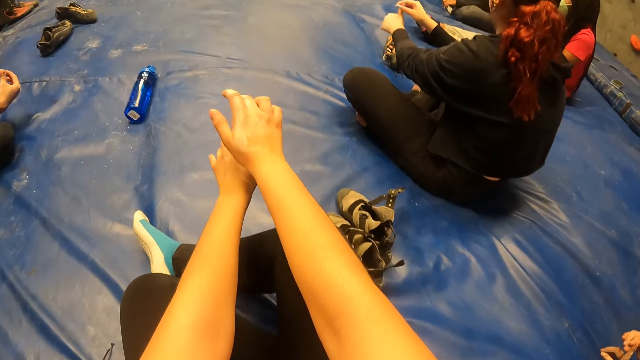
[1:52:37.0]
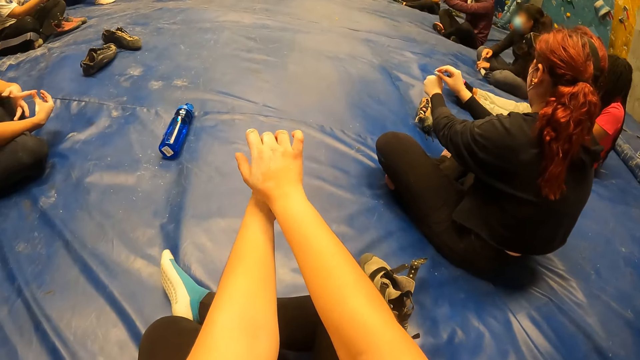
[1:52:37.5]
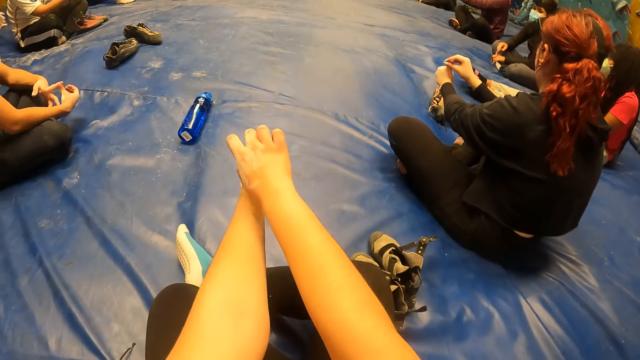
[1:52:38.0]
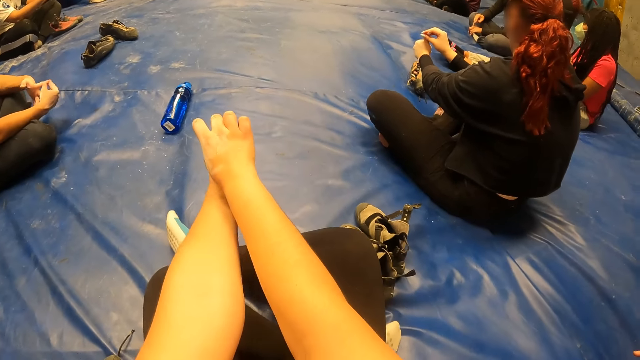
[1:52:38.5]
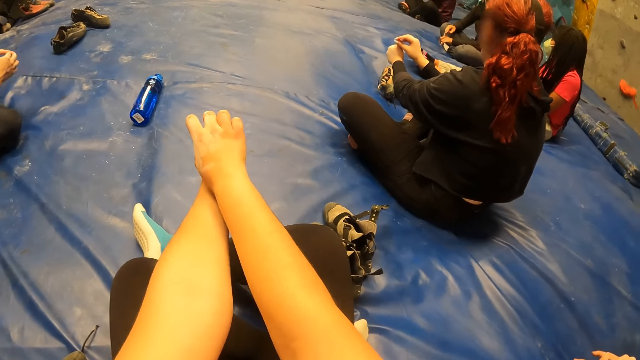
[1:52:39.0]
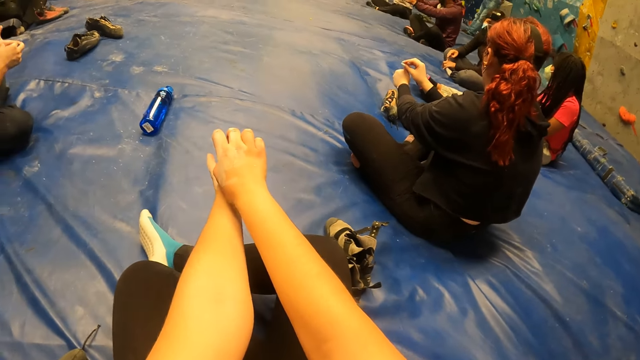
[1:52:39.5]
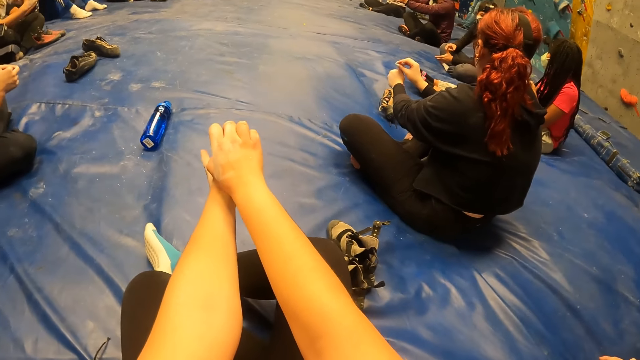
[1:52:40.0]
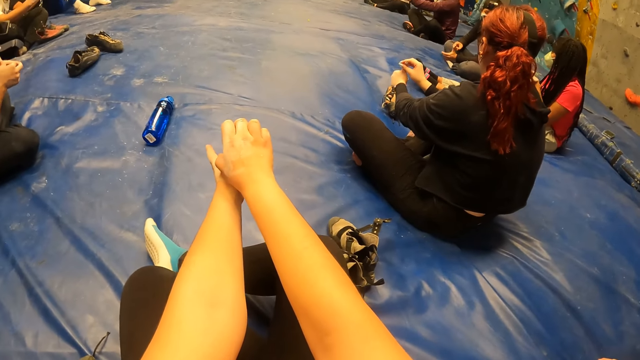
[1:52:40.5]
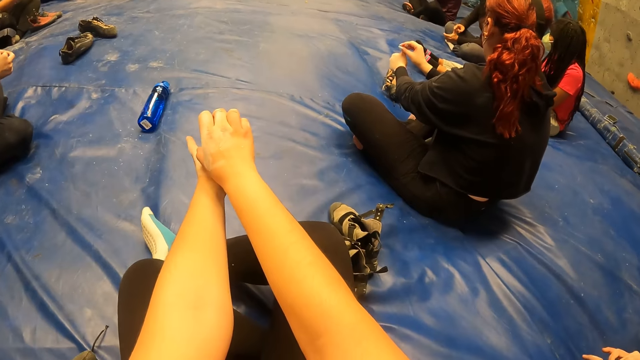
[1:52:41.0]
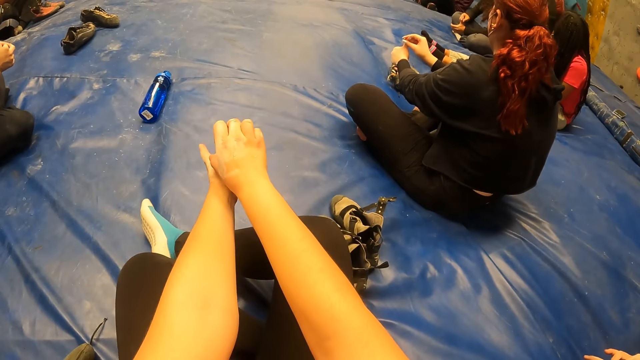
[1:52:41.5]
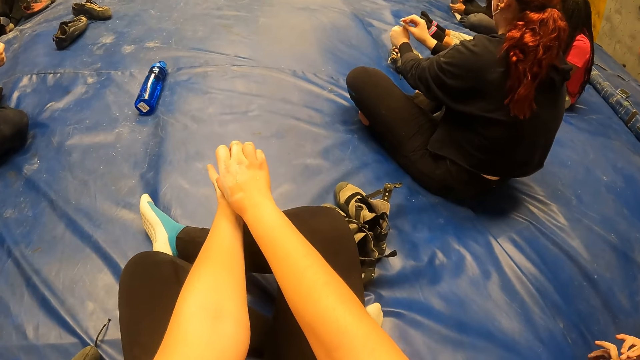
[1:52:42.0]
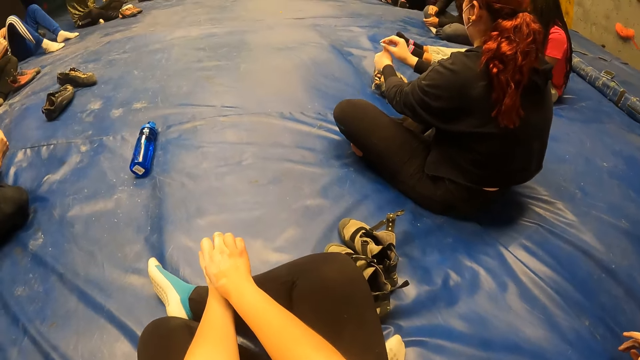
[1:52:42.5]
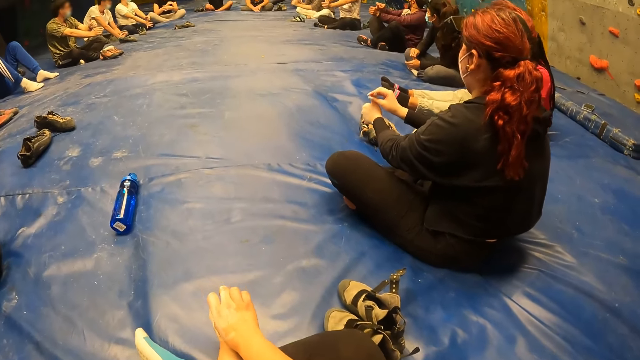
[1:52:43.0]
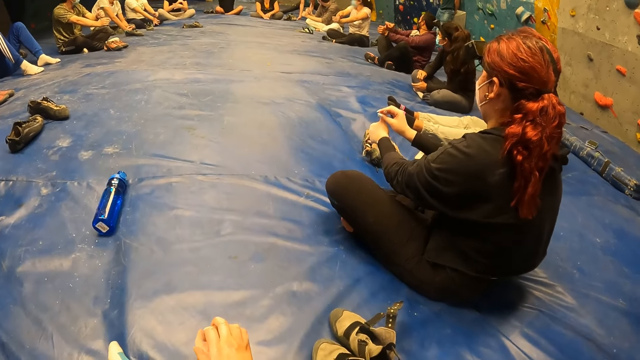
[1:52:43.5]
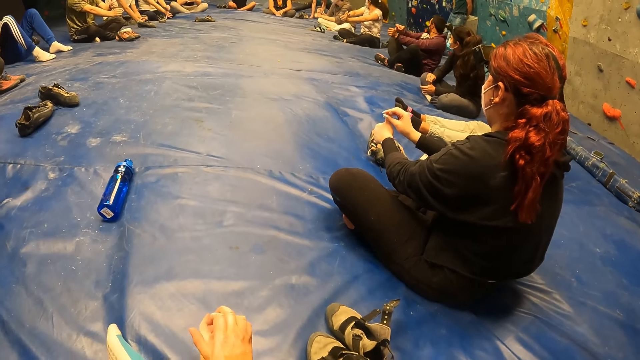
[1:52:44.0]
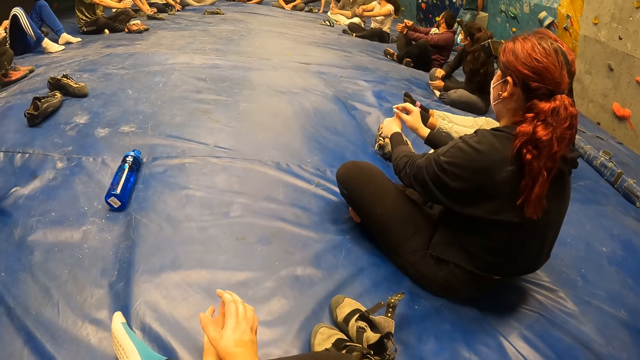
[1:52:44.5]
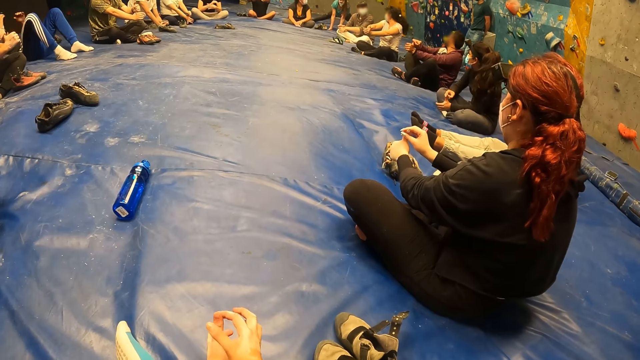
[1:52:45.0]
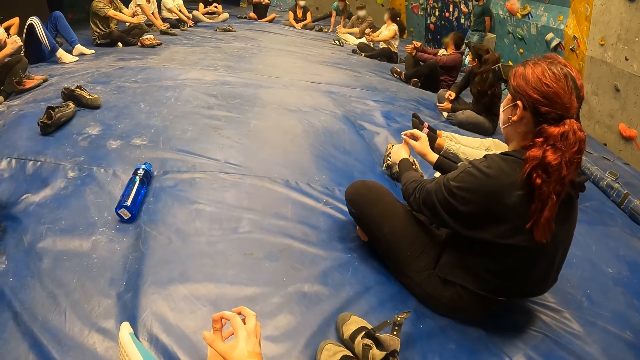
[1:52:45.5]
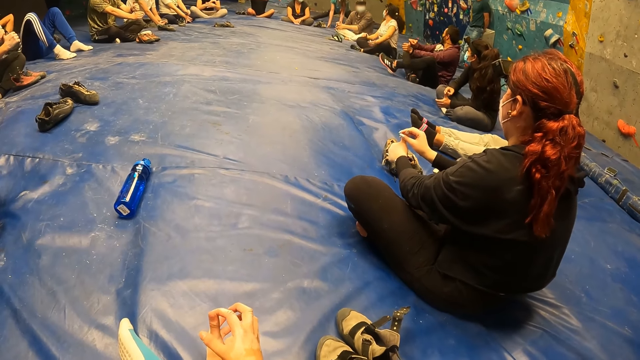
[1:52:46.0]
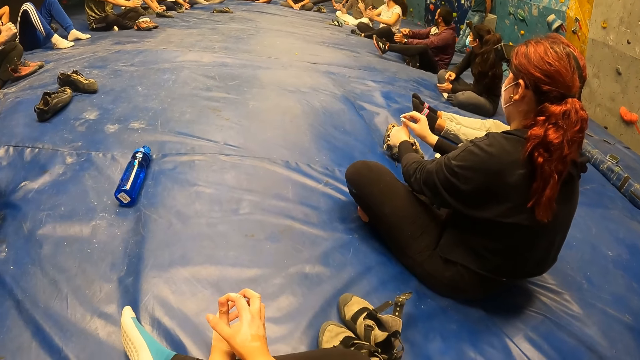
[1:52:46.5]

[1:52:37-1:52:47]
The camera wearer stretches the left hand index finger.

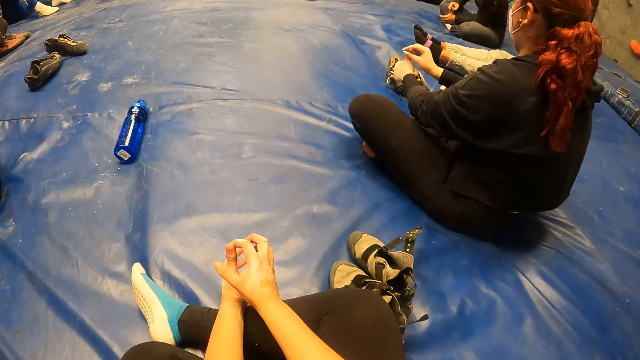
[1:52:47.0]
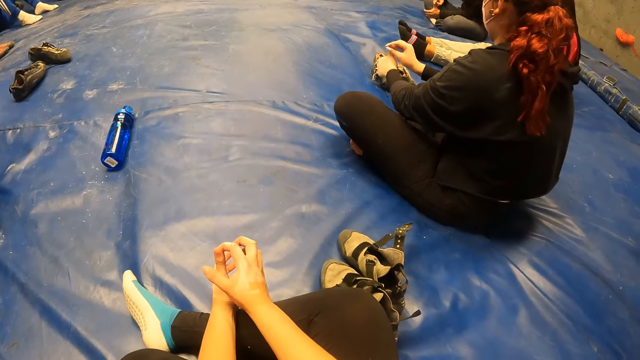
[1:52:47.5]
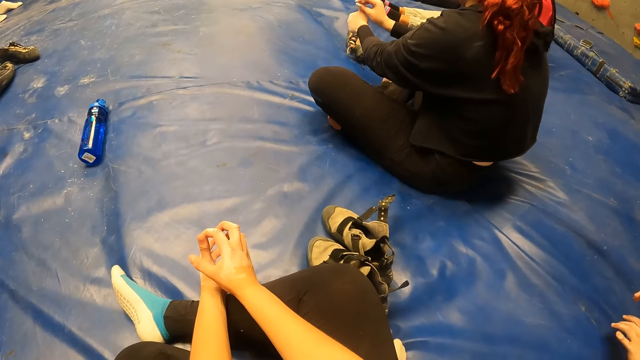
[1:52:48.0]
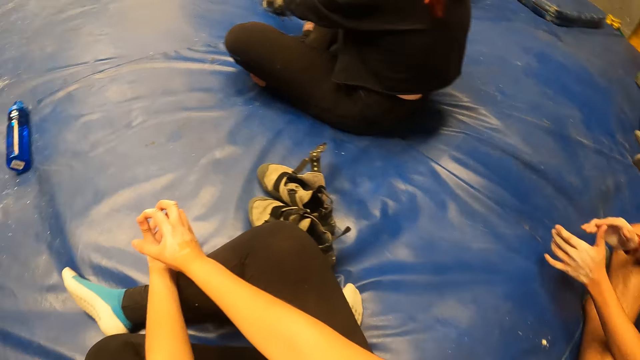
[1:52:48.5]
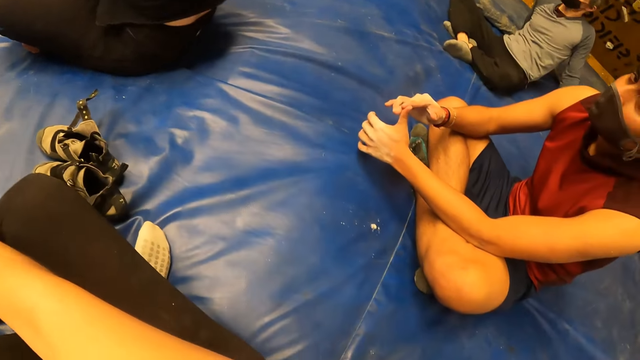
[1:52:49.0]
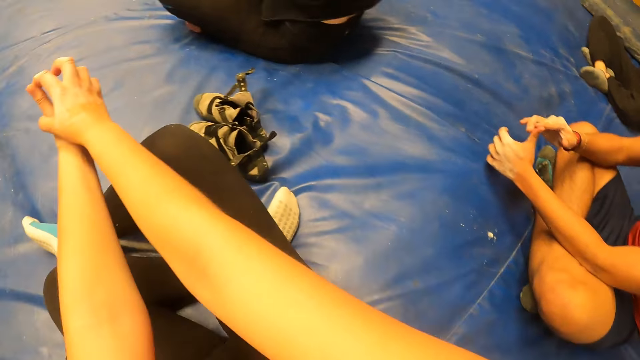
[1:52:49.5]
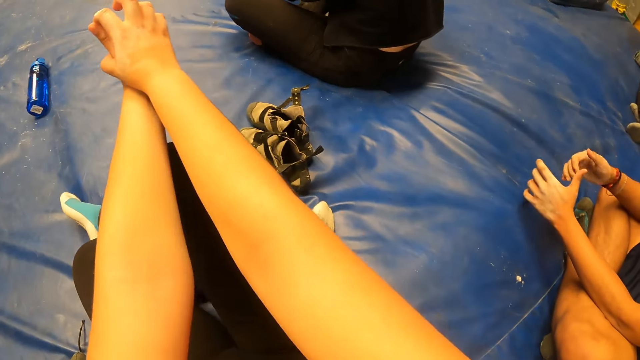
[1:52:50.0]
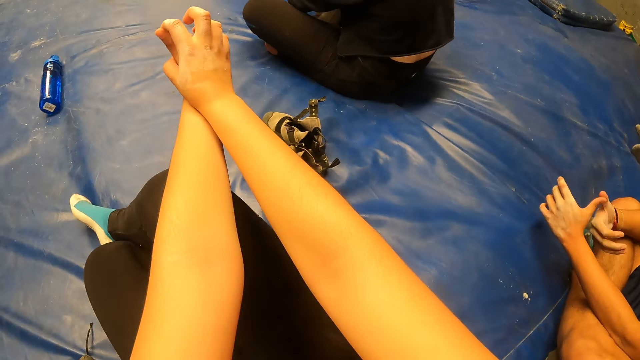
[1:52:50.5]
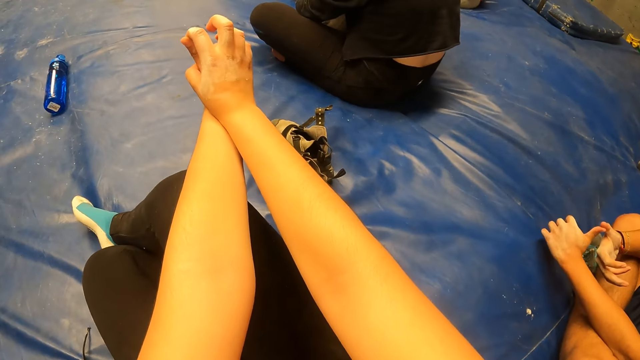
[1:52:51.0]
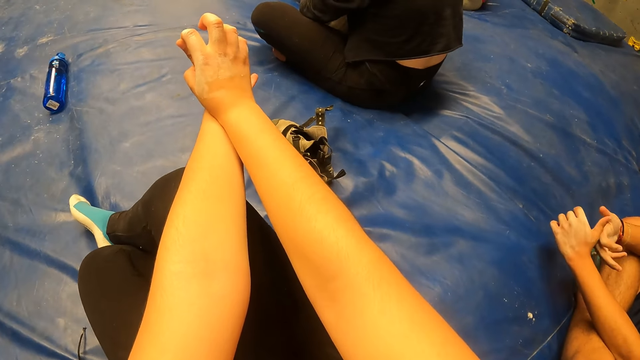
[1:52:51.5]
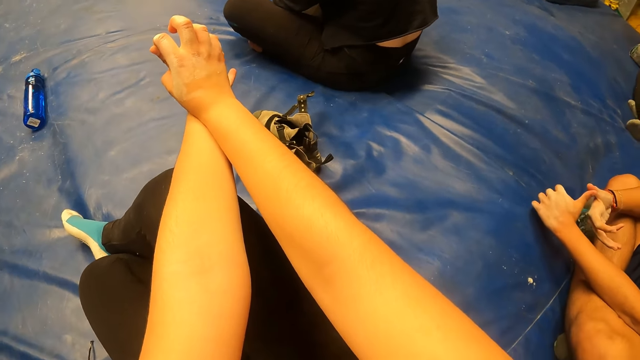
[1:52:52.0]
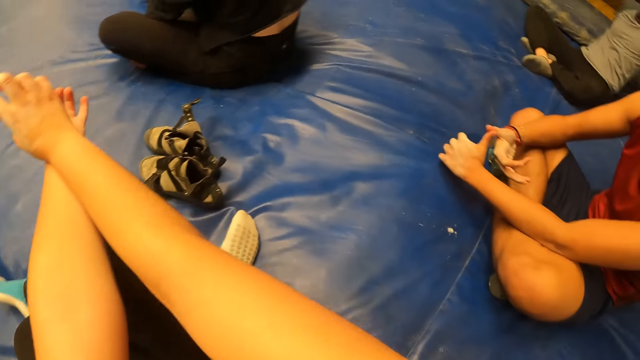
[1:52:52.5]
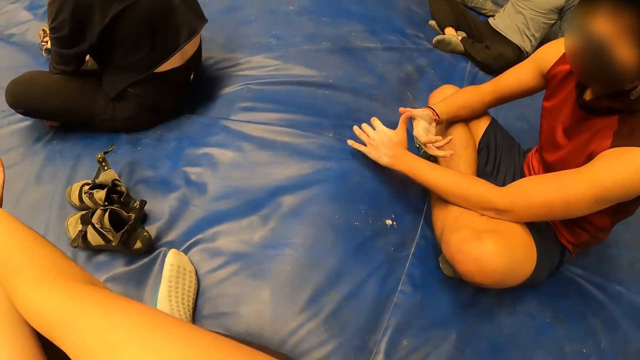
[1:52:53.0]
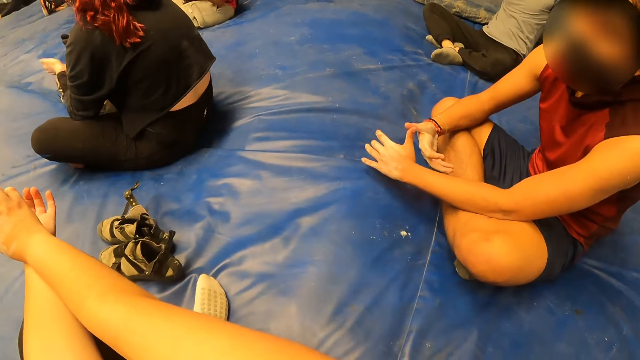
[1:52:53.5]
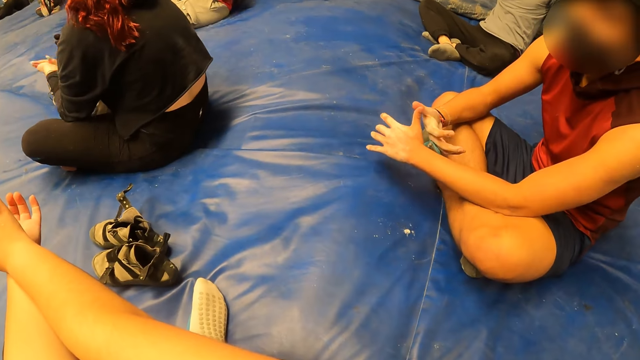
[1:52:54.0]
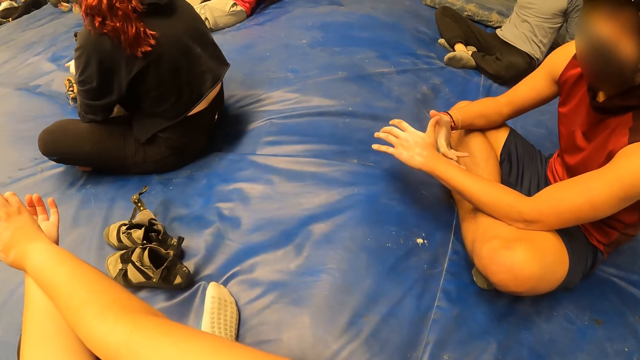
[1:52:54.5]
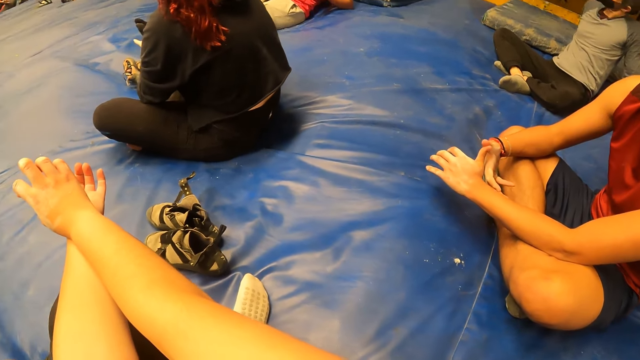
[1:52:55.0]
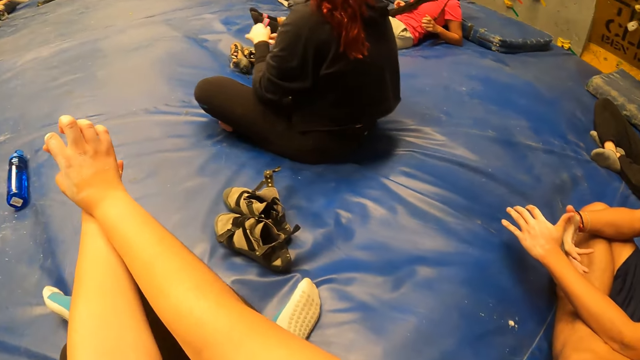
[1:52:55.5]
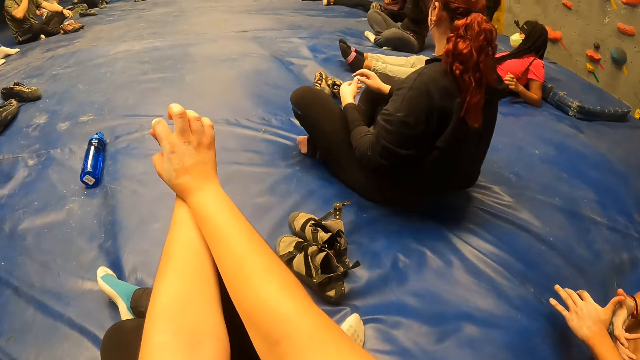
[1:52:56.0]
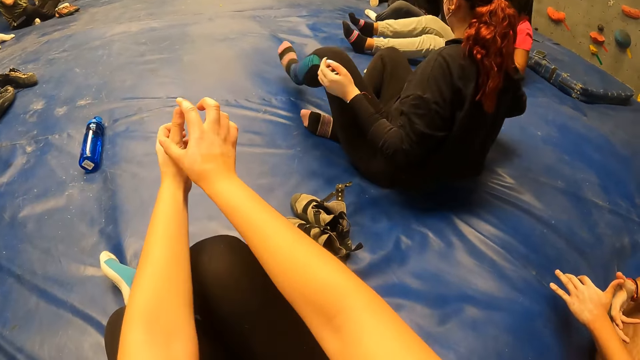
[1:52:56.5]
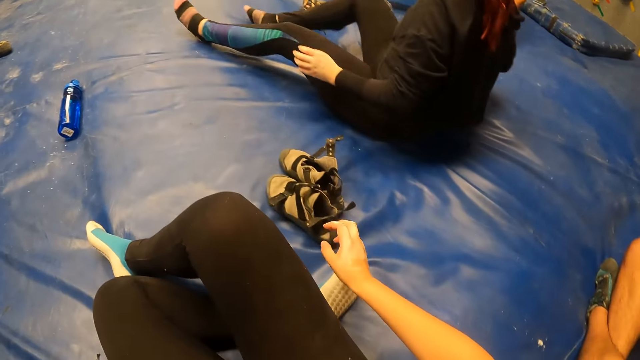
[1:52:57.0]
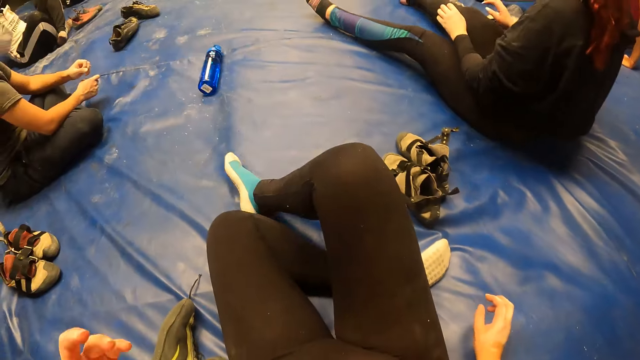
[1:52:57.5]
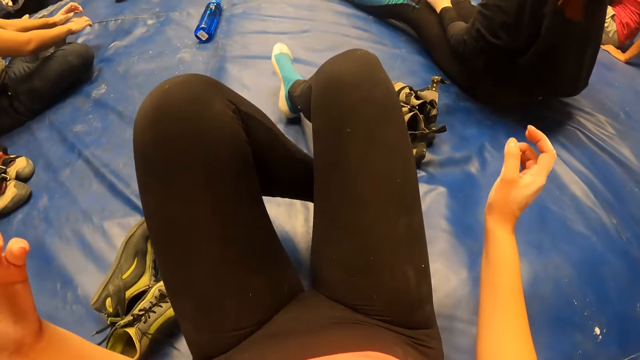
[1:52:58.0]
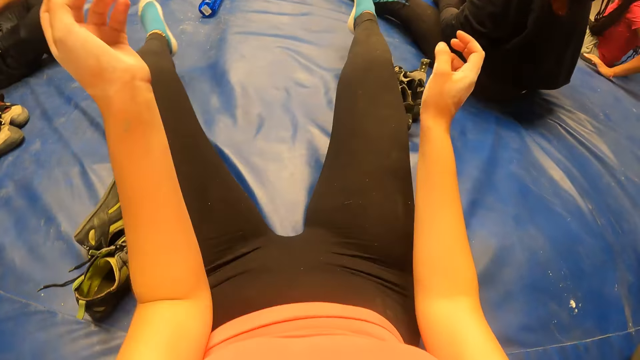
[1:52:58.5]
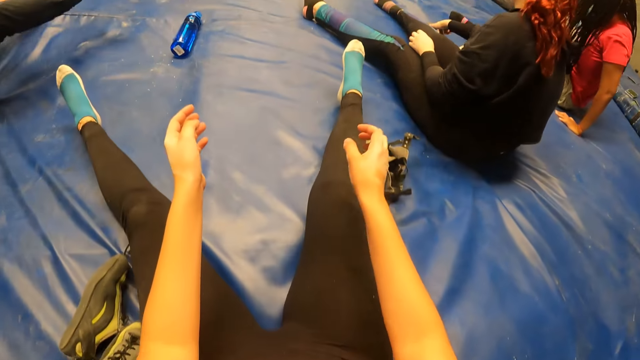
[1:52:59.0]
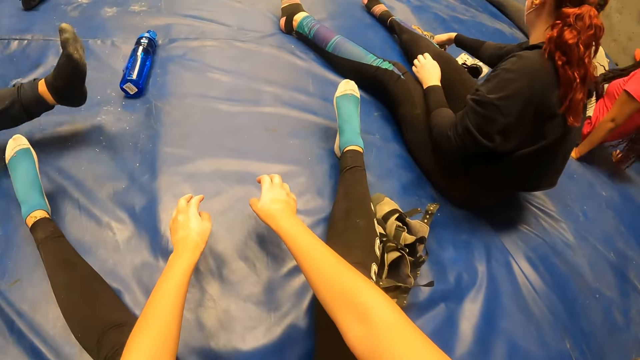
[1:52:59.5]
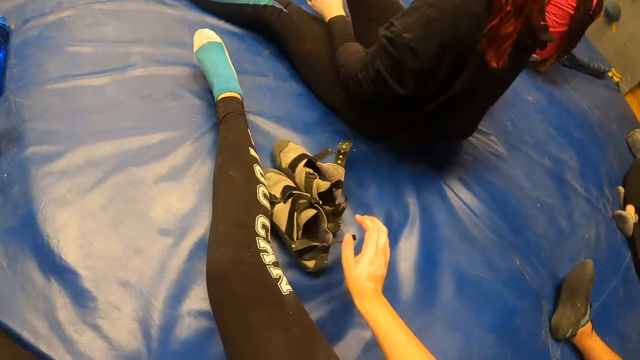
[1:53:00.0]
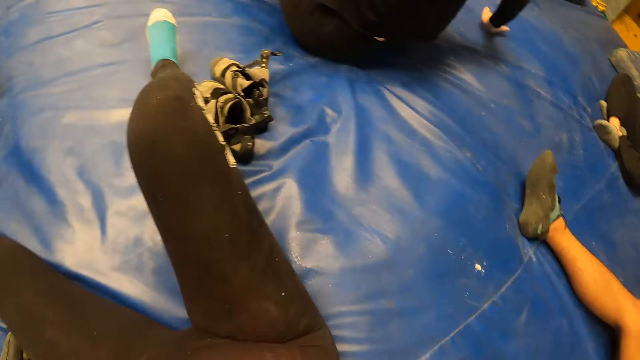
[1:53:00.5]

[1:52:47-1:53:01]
A man appears. The camera wearer looks around. The woman strikes her hands against each other. The camera wearer looks around again. The woman extends her legs. The camera wearer extends her legs. A man extends his legs. The camera wearer looks around. She moves the hands.
